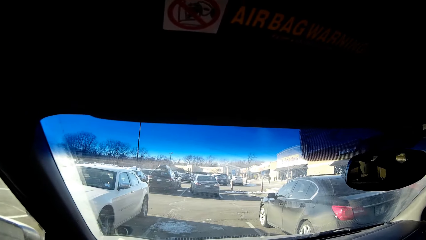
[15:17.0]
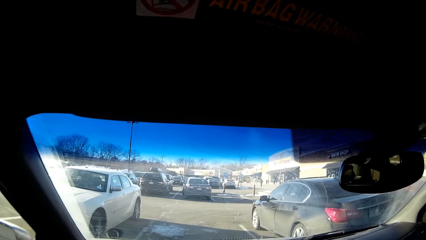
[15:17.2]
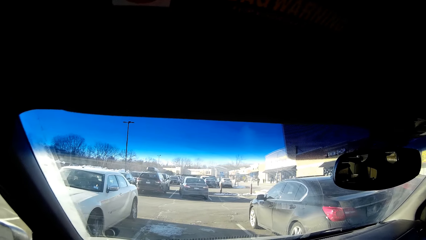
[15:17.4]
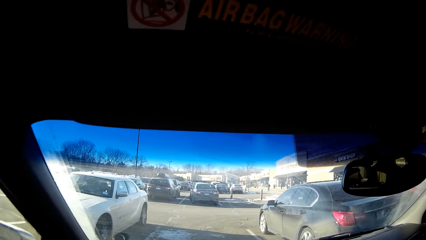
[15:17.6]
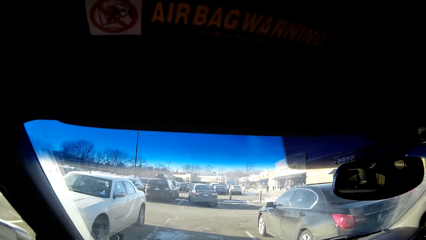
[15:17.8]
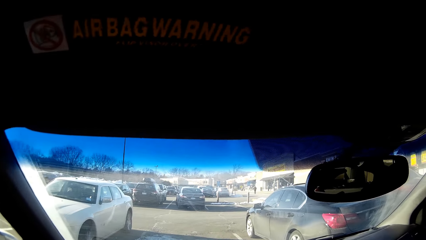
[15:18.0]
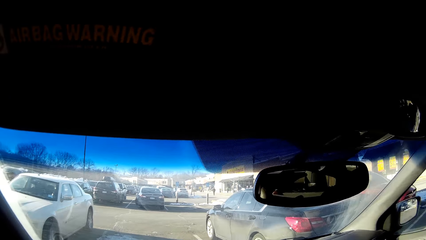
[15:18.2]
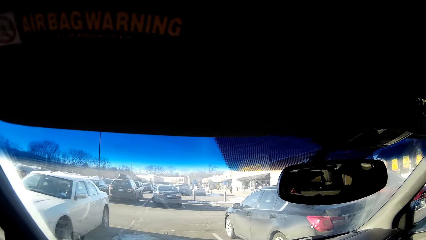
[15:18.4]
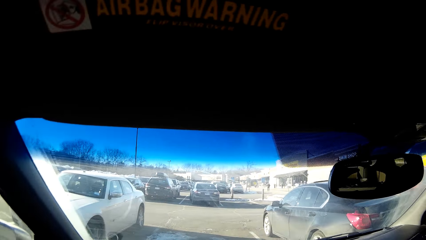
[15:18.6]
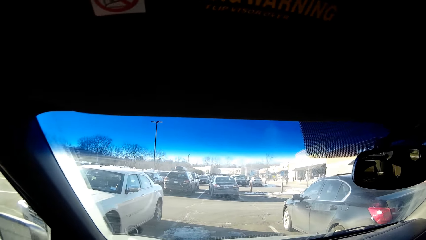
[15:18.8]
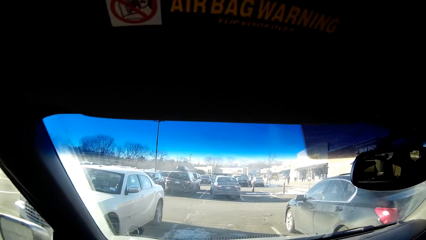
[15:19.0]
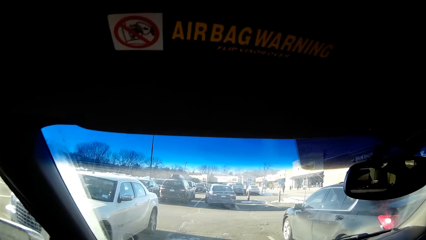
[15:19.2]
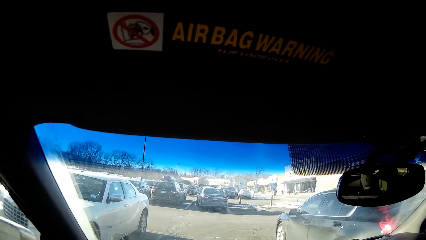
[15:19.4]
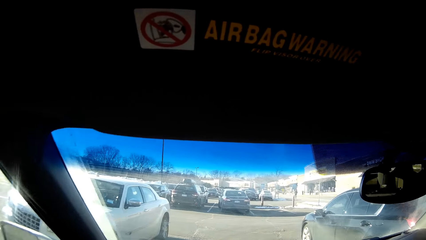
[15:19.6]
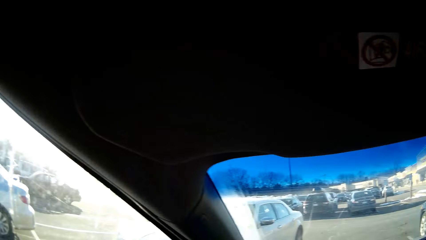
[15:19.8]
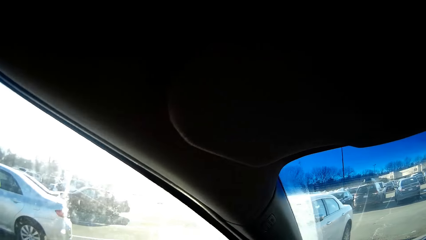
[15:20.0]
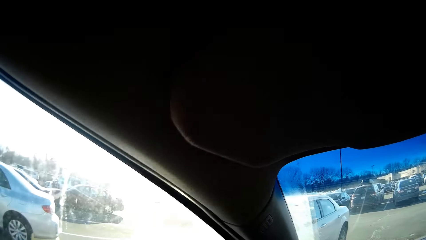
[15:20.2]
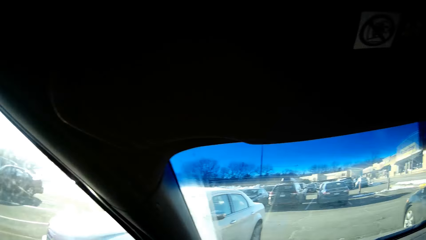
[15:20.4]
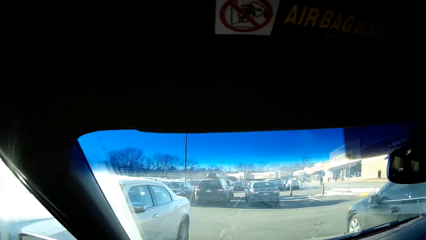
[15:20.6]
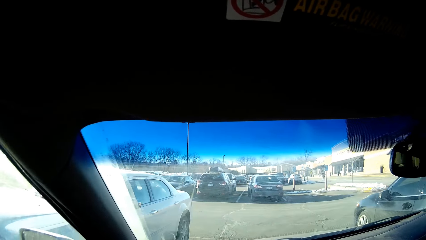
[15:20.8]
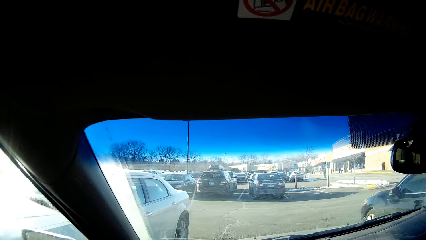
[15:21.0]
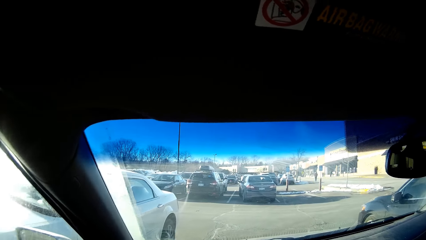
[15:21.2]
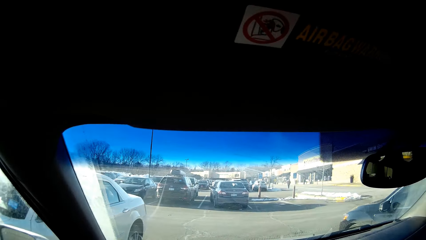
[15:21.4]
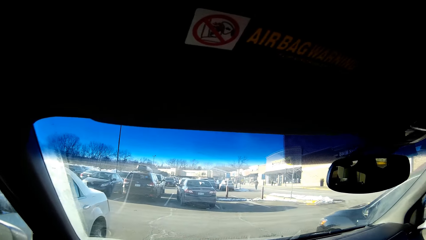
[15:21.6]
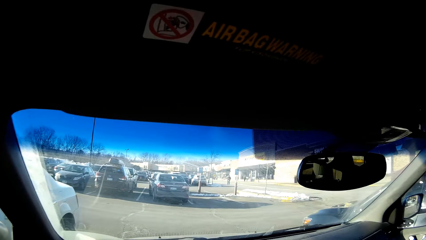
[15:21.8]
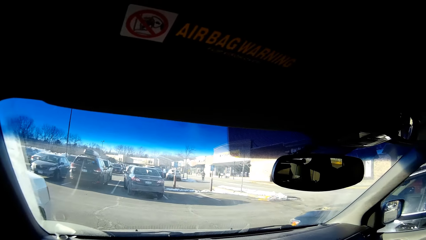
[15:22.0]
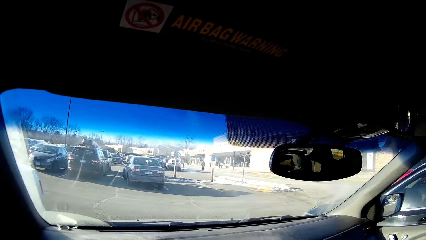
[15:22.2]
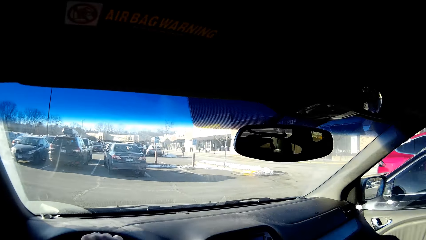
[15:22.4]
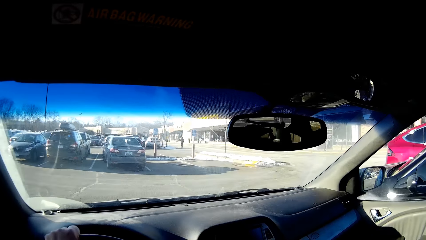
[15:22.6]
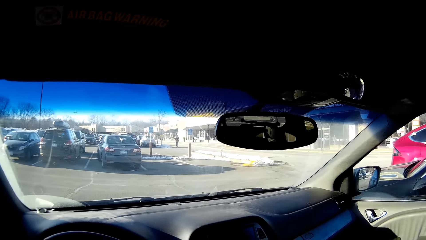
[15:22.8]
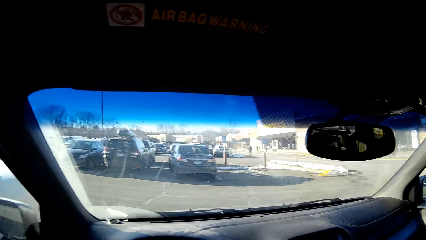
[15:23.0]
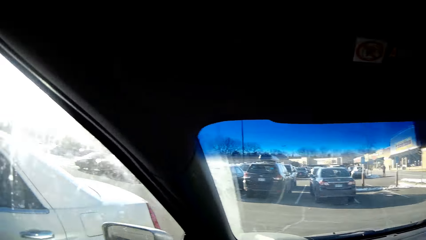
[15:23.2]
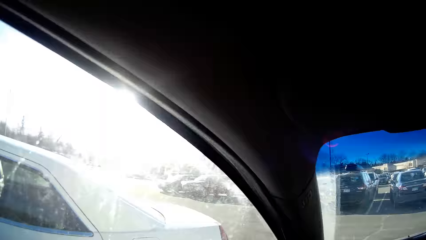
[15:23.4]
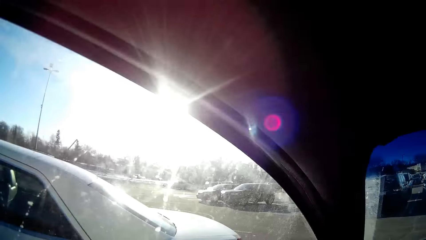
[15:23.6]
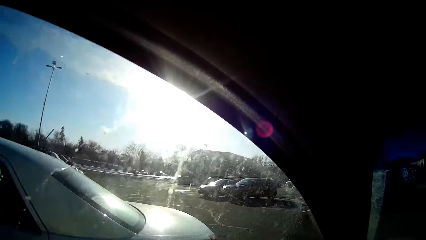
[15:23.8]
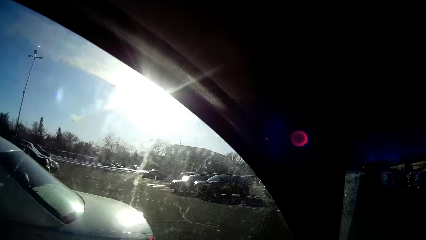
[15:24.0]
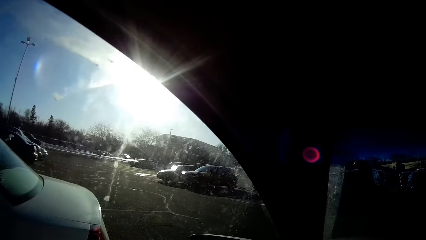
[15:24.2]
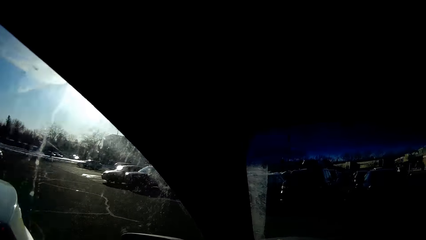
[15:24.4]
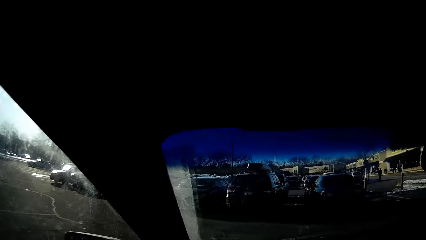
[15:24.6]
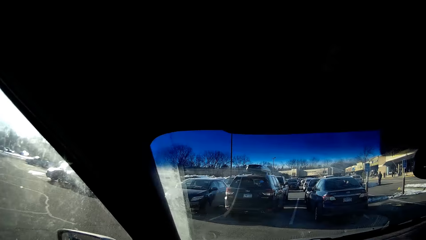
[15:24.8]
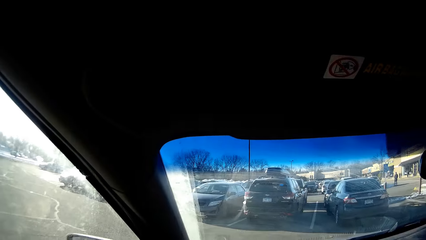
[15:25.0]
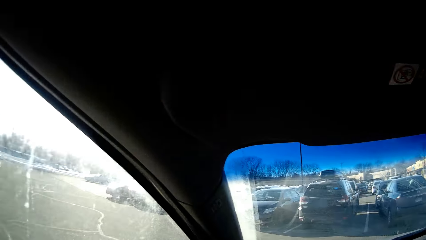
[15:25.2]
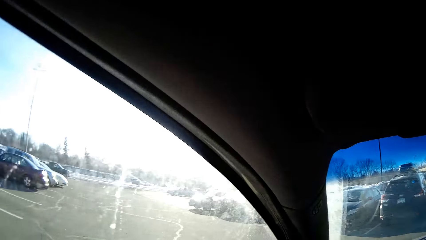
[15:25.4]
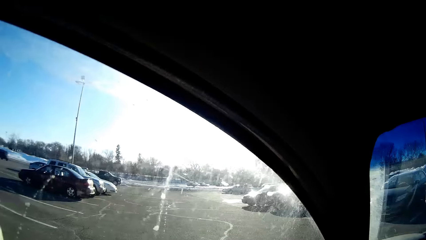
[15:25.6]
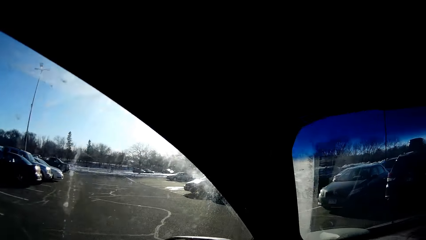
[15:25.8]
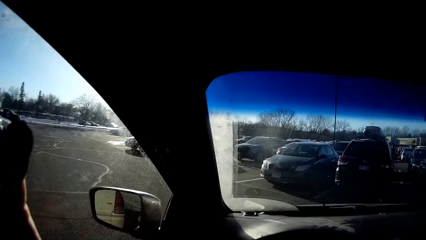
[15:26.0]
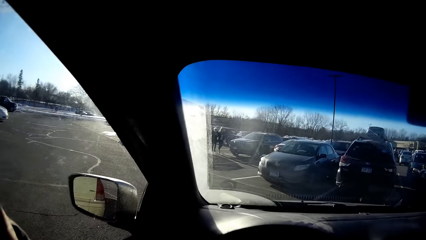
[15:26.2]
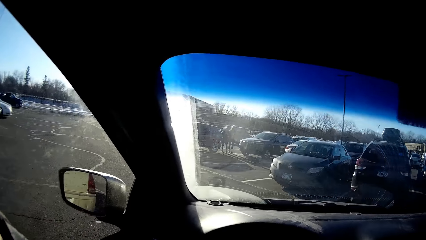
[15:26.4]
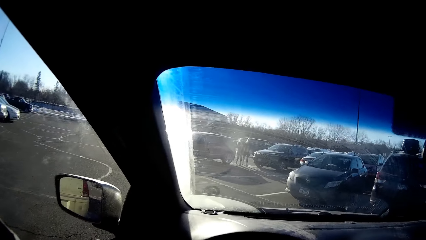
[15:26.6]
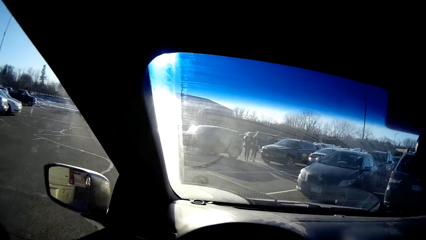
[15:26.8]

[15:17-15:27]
The camera wearer drives the car. They touch something.
